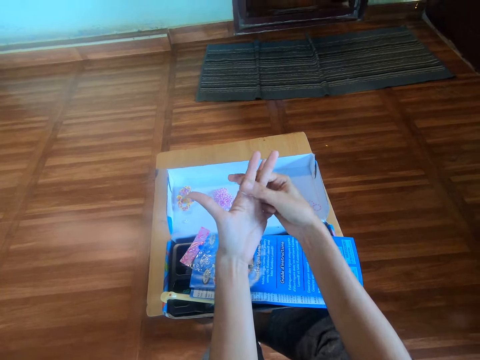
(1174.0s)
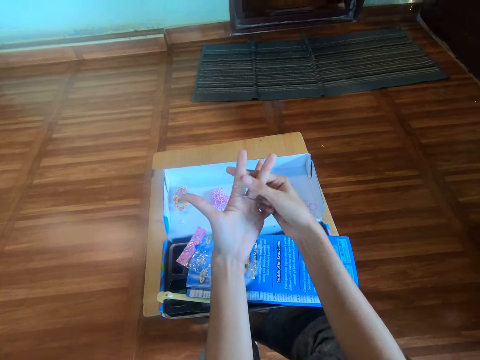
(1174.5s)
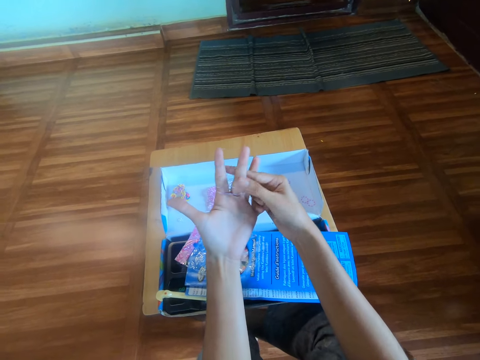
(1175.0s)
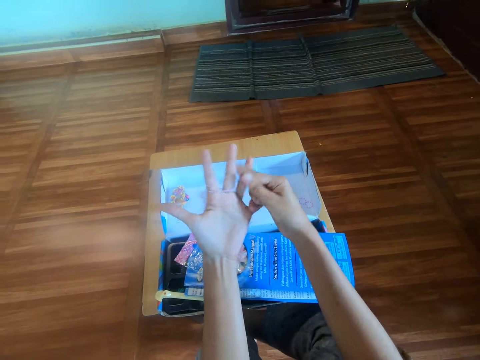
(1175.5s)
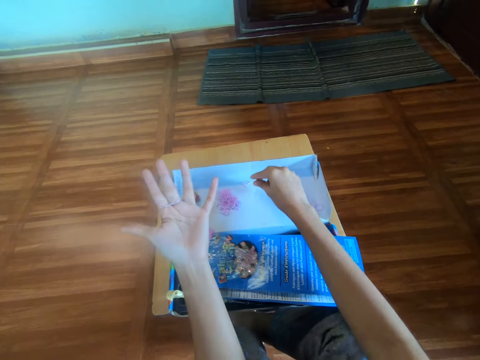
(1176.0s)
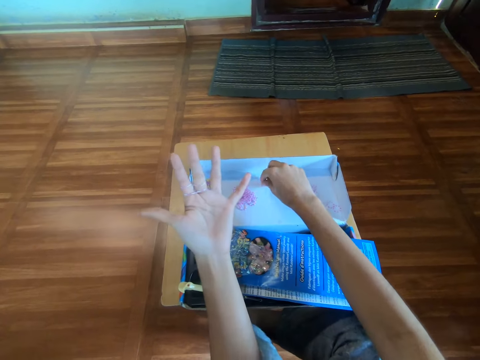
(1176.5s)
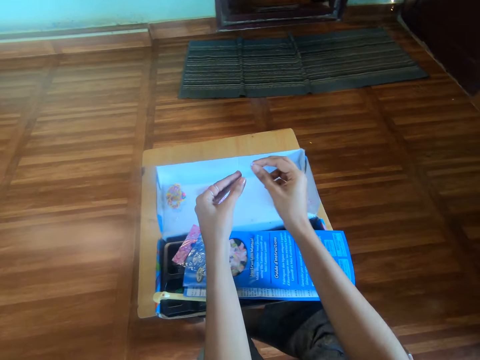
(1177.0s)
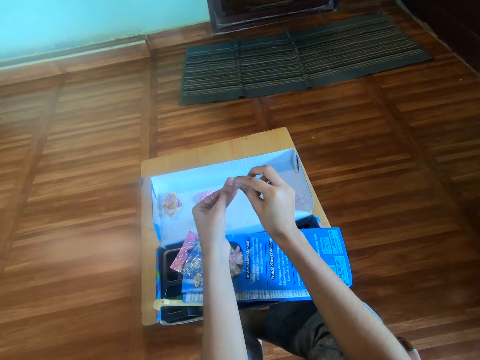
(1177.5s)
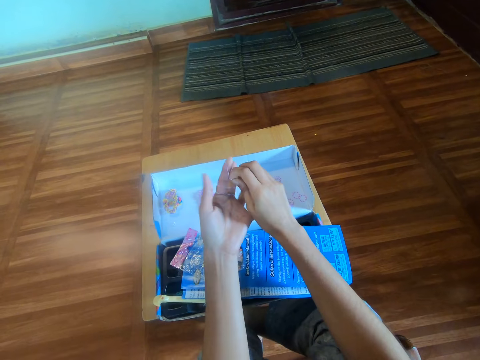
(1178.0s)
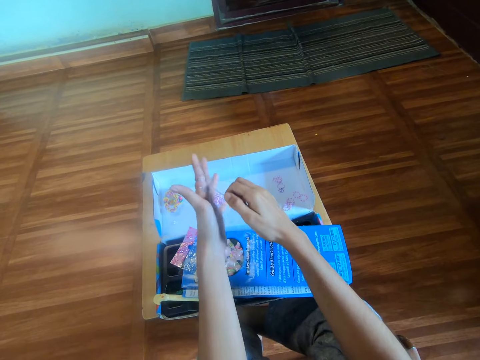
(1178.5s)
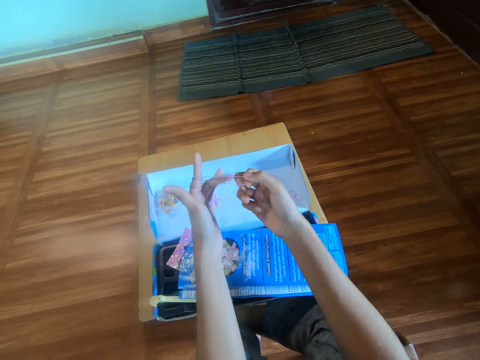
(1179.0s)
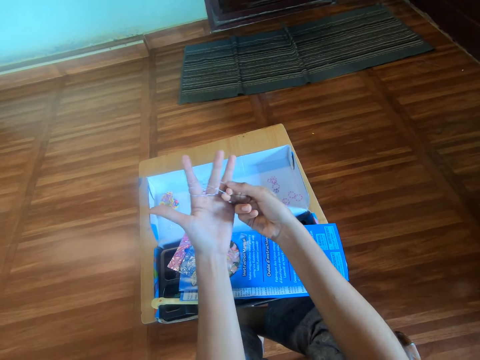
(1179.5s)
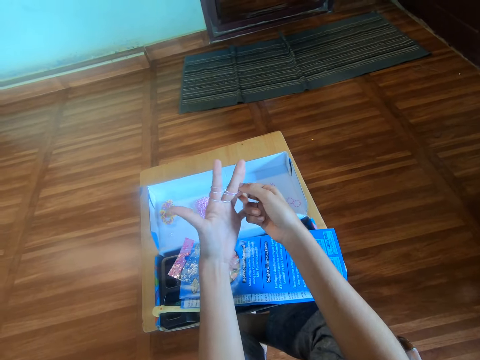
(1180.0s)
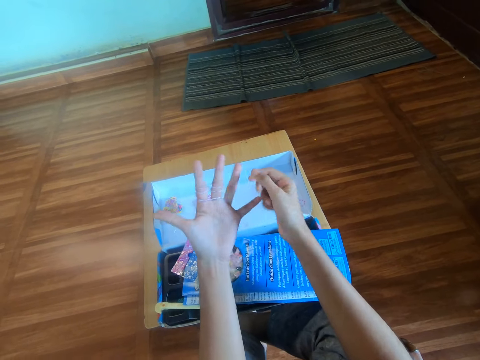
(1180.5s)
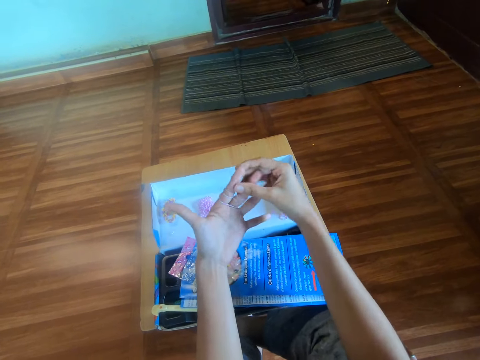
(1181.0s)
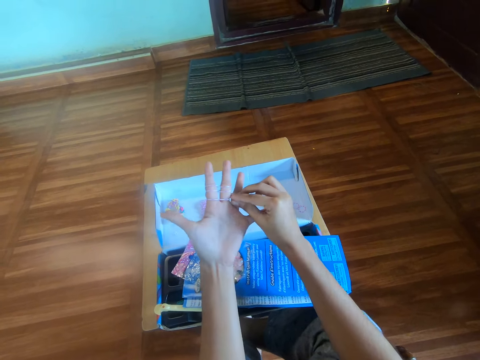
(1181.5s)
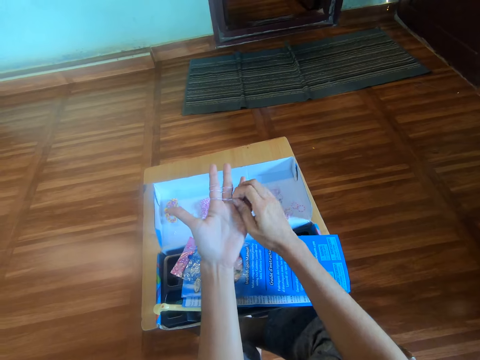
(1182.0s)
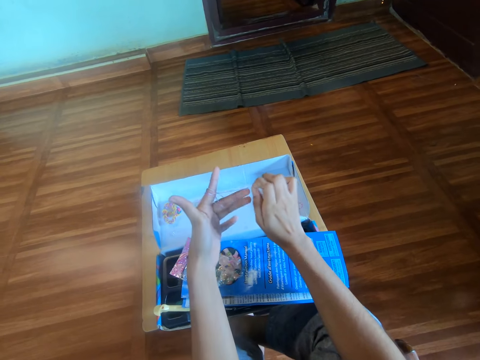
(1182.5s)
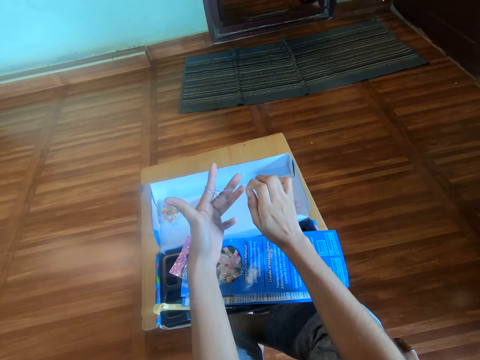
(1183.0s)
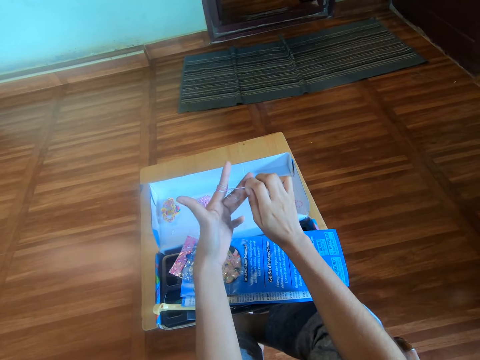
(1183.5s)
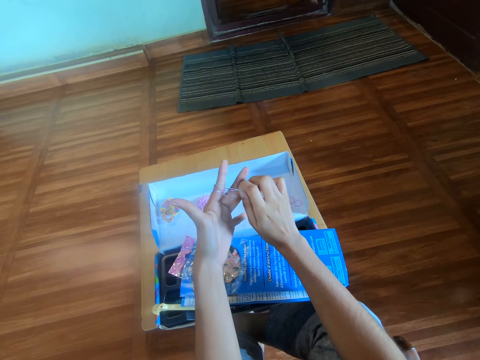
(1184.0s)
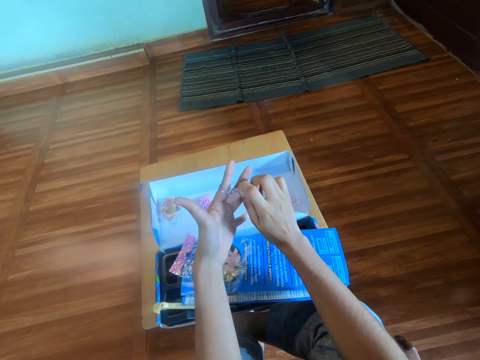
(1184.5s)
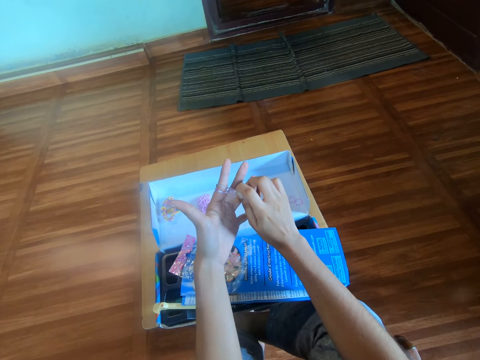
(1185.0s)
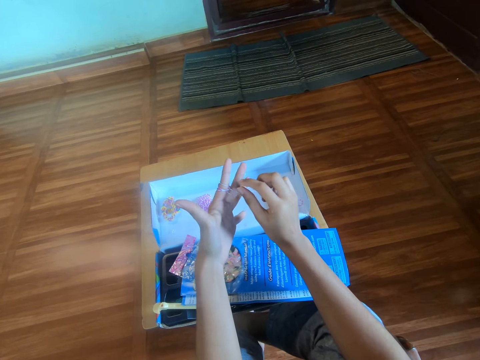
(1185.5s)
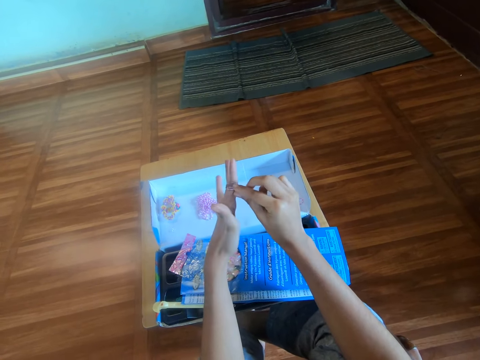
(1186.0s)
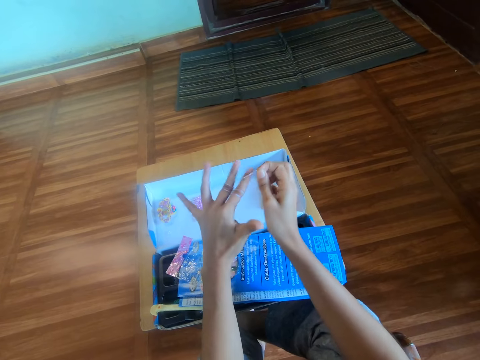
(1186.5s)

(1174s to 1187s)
The camera wearer picks a rubber band from the carton box with her right hand. She wears the rubber band on her left hand with her right hand. She rolls the mini rubber band on fingers. She makes a craft with the rubber band. She adjusts the mini rubber bands on fingers.

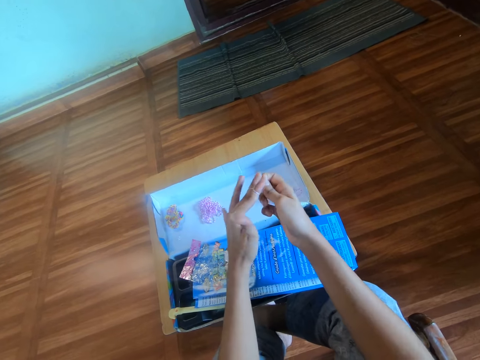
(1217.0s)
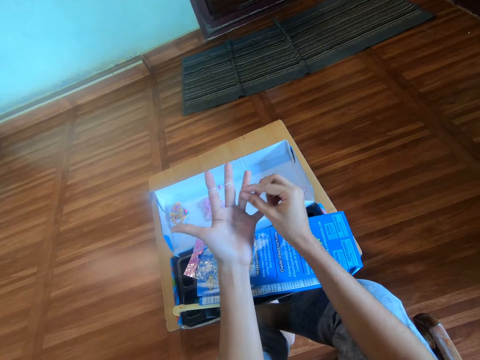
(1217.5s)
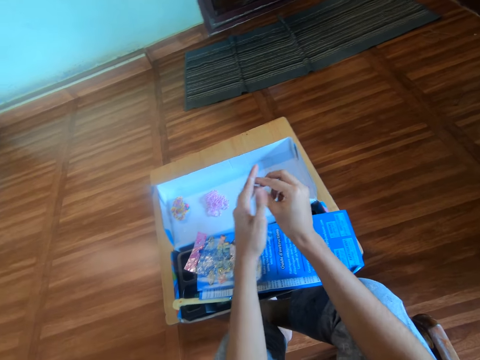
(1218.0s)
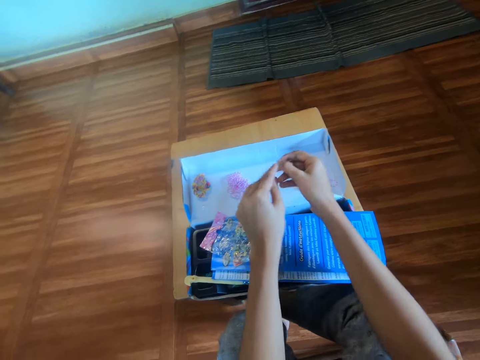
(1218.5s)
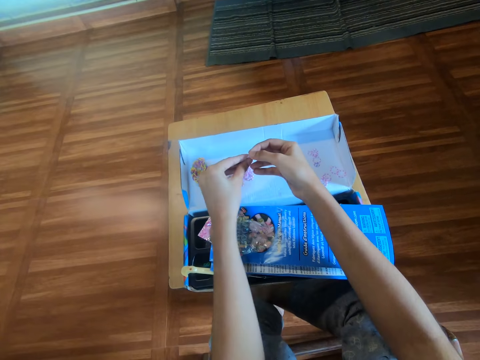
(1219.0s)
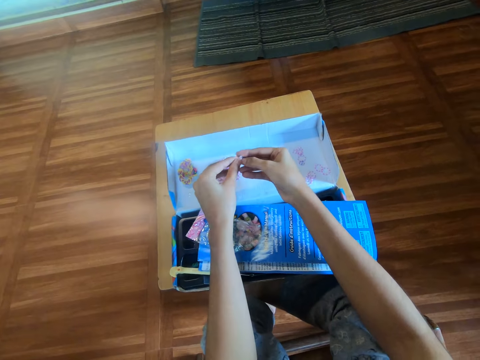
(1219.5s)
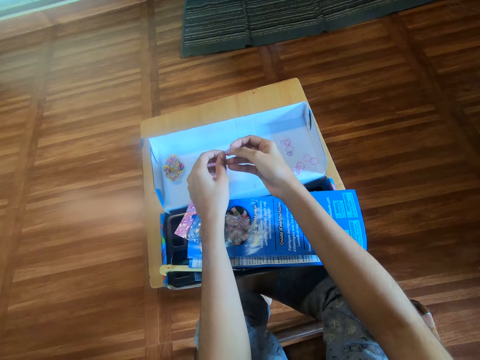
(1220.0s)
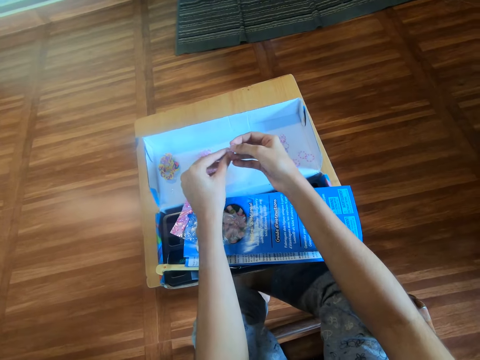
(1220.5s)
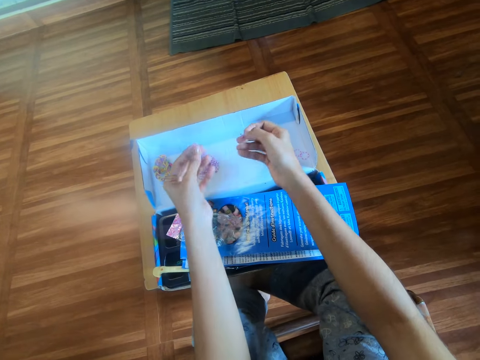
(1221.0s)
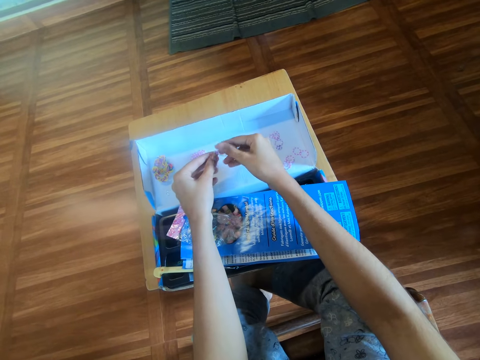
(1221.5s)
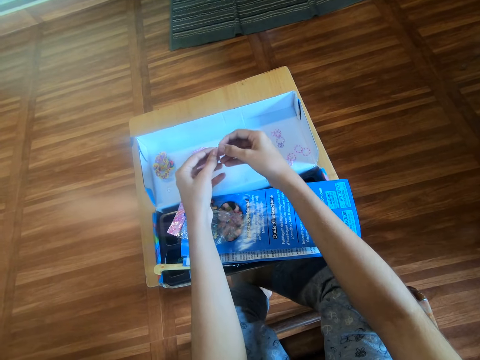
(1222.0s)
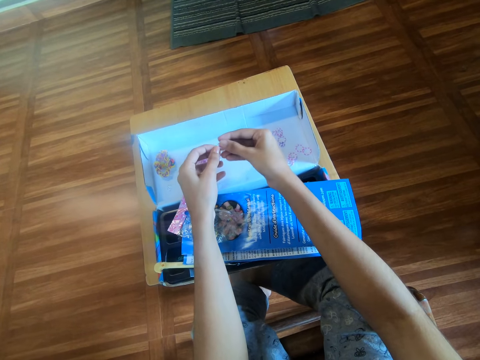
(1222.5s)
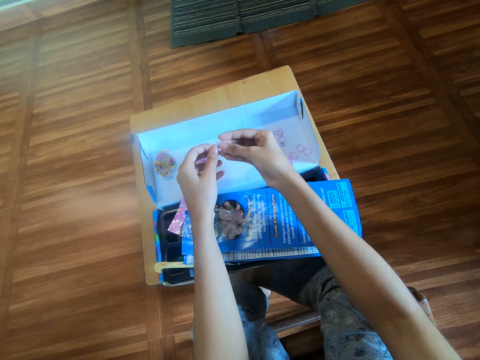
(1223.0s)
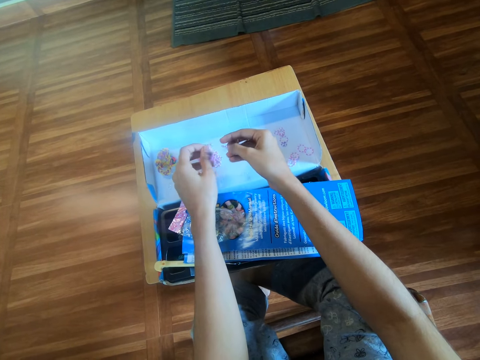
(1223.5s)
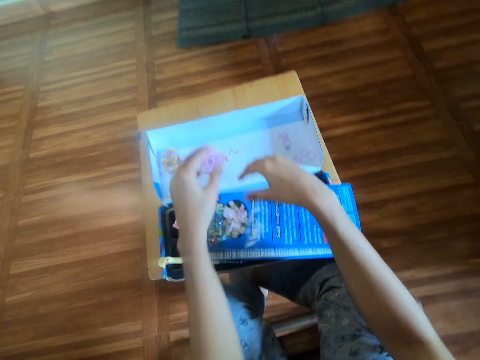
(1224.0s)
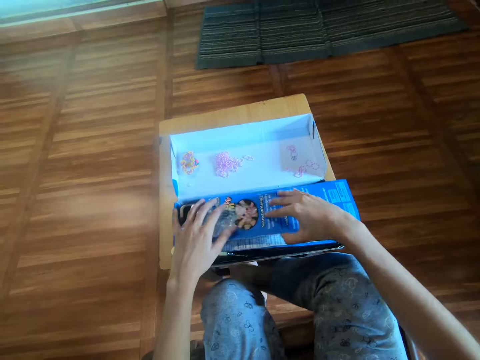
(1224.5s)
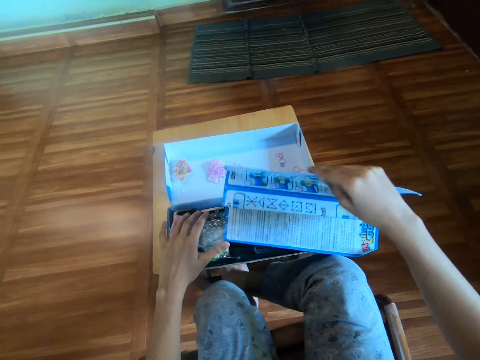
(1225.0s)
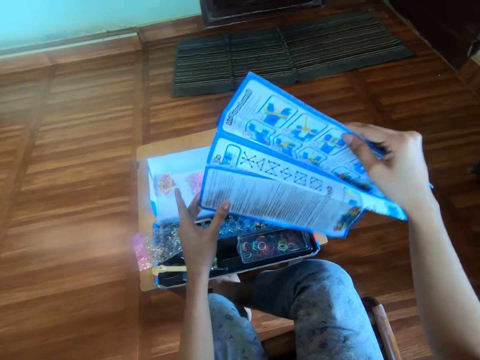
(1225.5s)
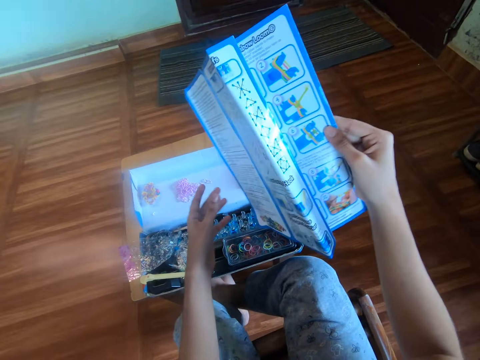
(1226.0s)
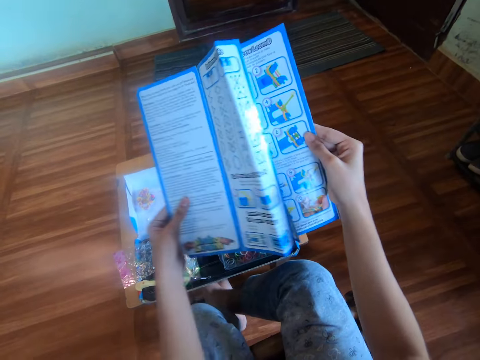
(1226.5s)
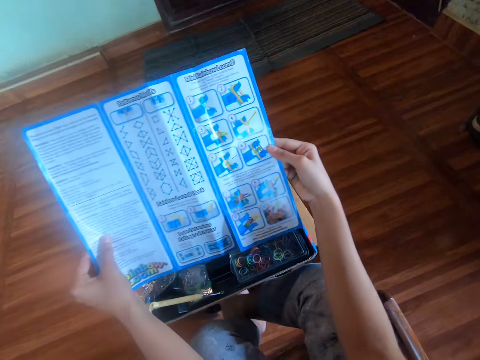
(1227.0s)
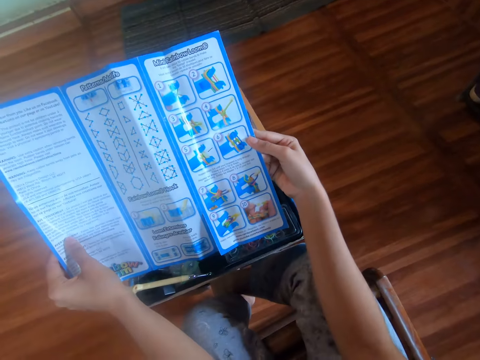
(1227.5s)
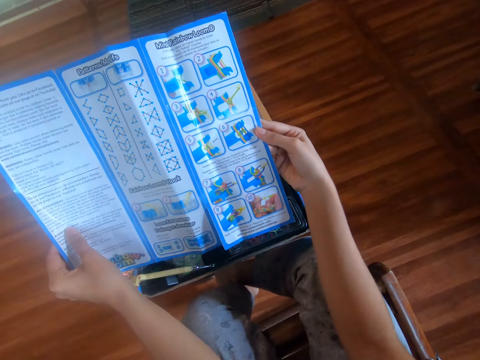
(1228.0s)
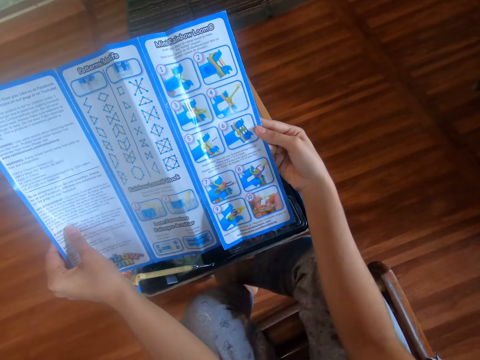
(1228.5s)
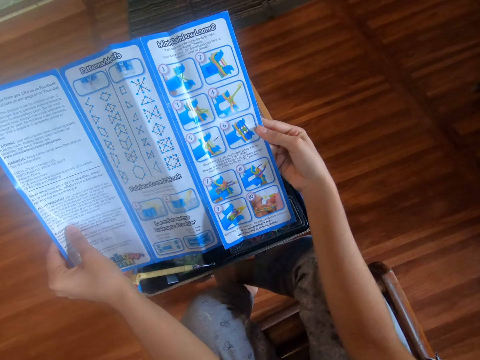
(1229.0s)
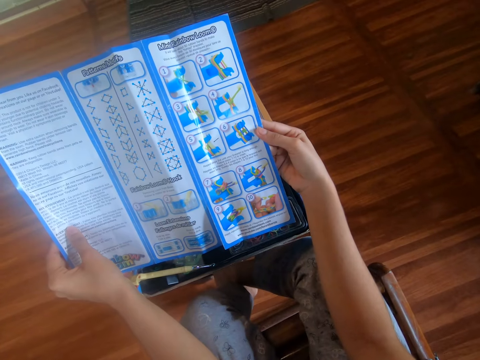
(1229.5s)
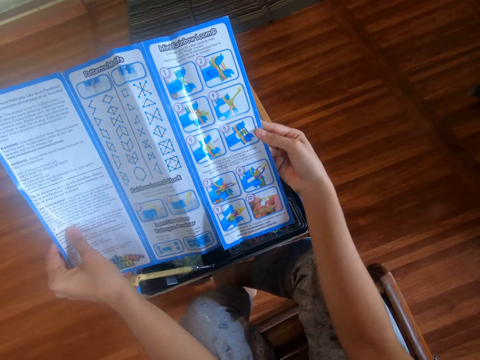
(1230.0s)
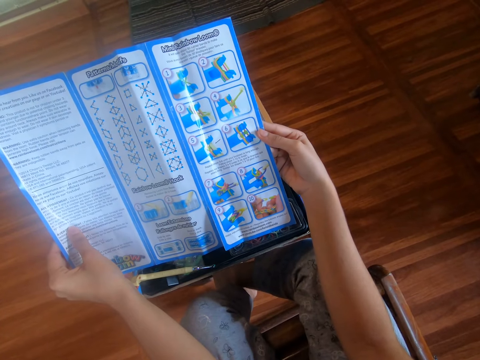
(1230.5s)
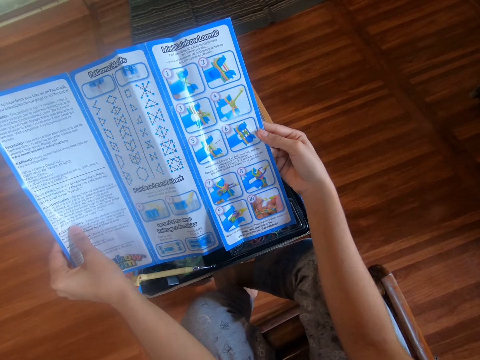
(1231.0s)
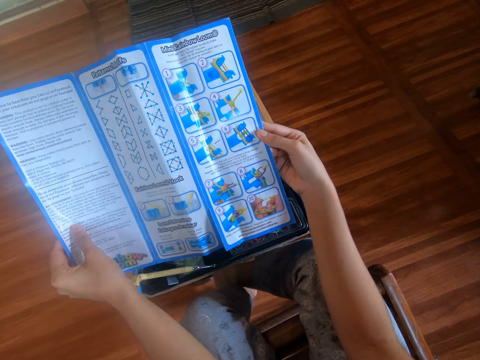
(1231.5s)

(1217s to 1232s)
The camera wearer removes the mini rubber bands from fingers. She separates the mini rubber bands with hands. She drops the rubber band on the carton box. She picks the booklet from the carton box with her right hand. She moves a nylon on the booklet with her left hand. She holds the booklet with both hands.
